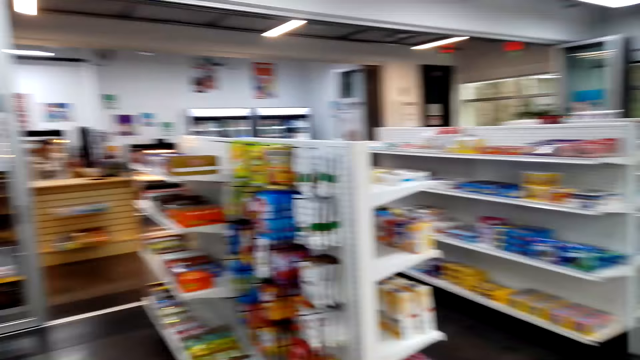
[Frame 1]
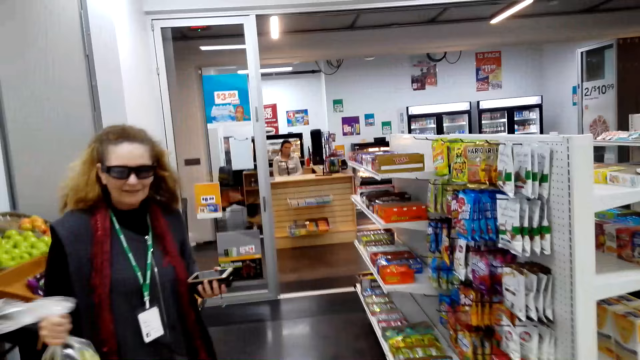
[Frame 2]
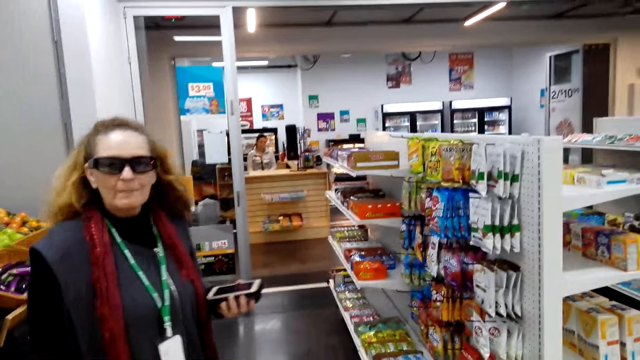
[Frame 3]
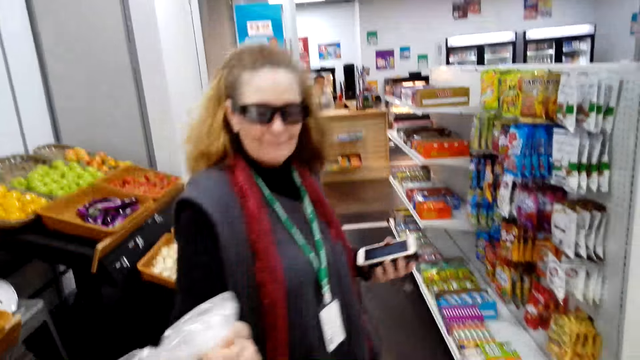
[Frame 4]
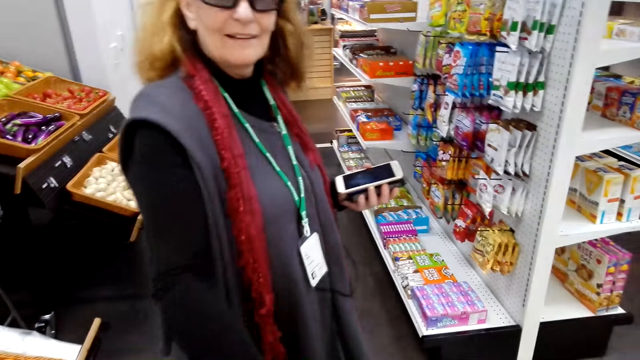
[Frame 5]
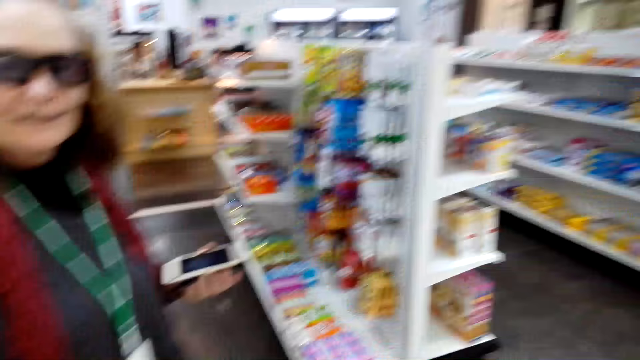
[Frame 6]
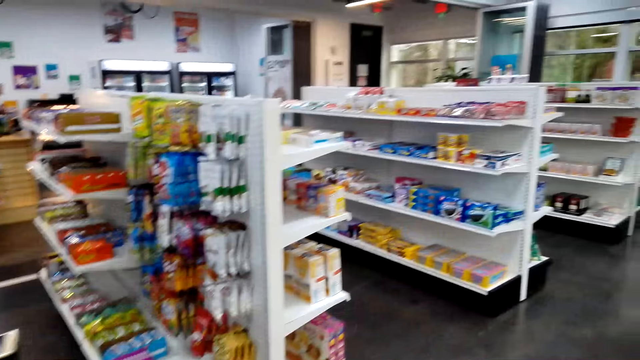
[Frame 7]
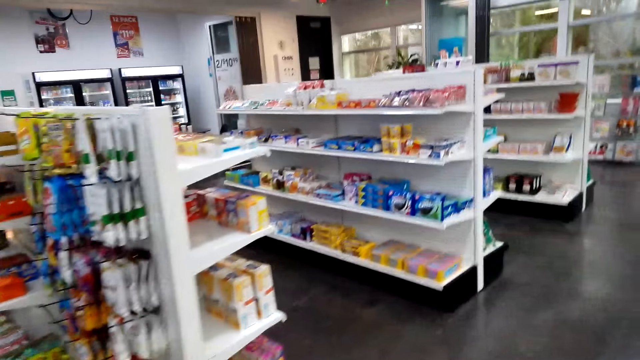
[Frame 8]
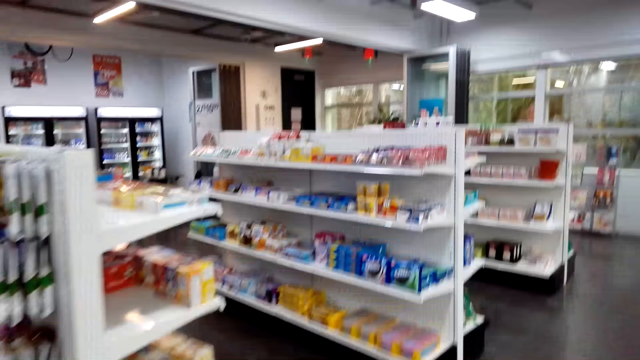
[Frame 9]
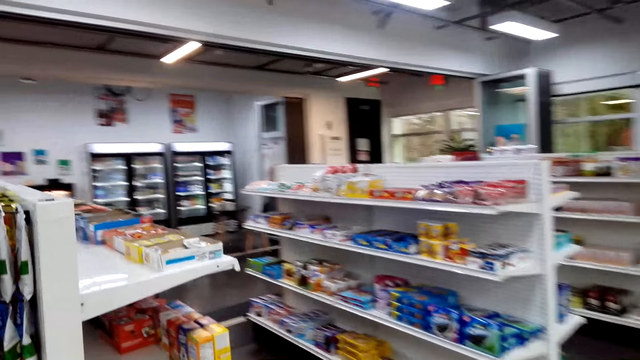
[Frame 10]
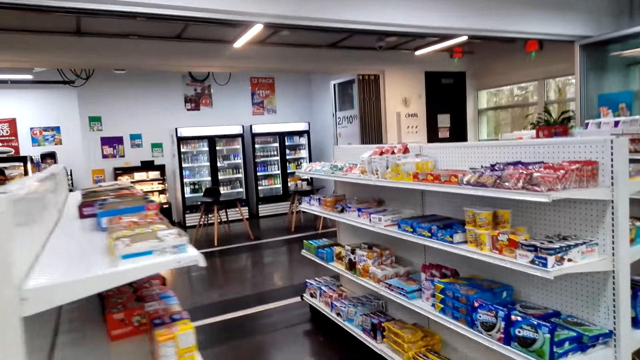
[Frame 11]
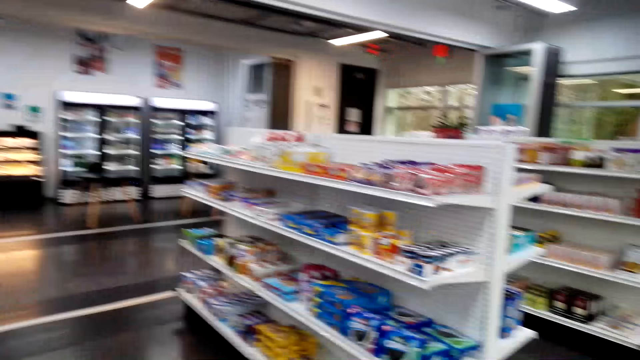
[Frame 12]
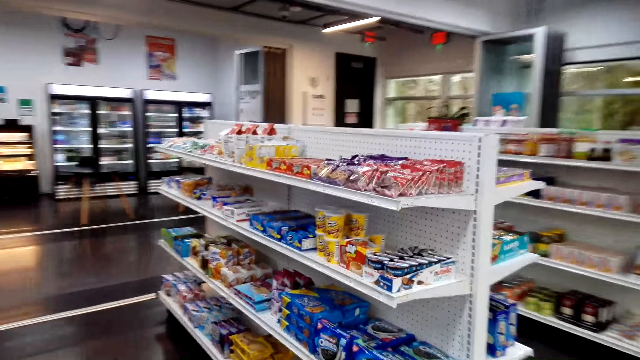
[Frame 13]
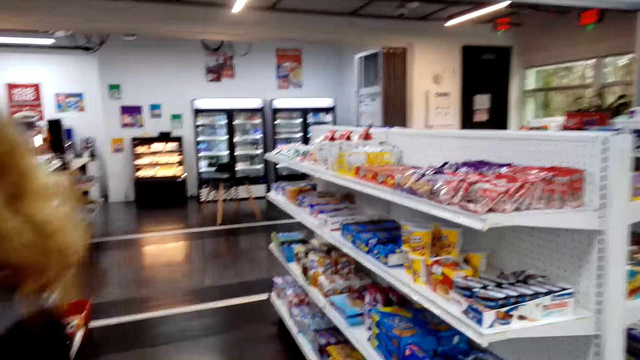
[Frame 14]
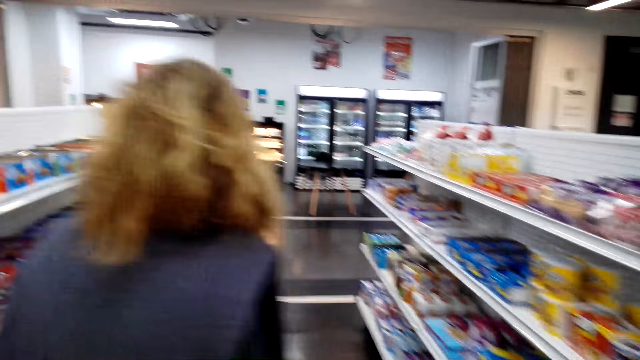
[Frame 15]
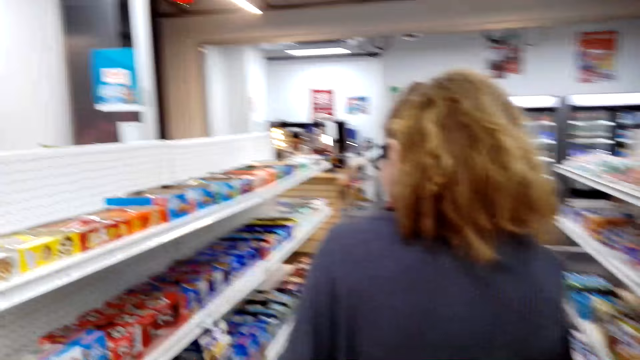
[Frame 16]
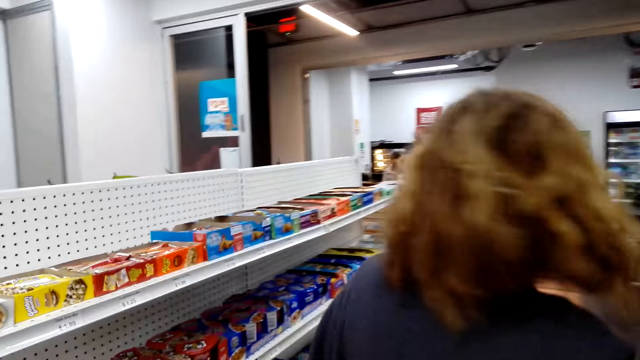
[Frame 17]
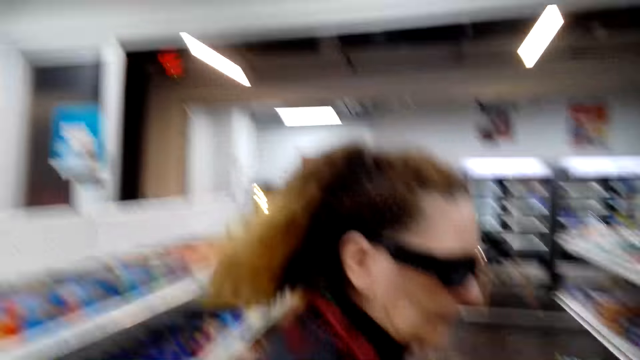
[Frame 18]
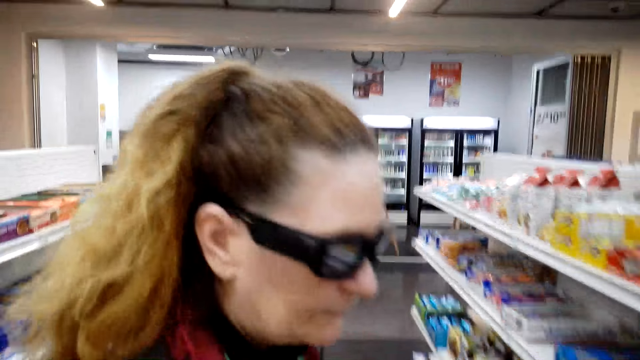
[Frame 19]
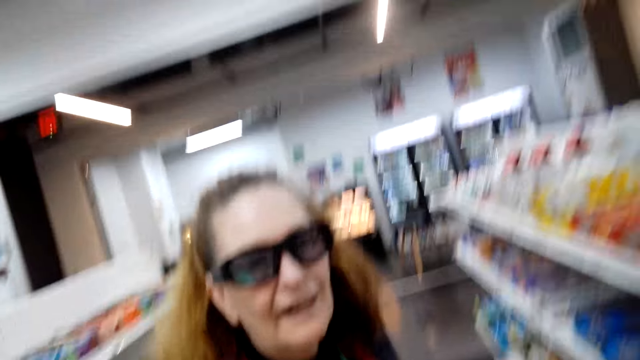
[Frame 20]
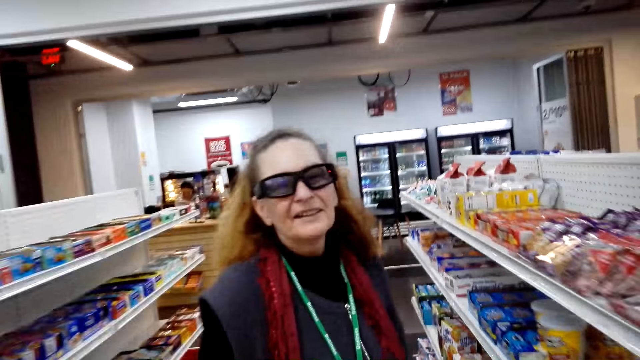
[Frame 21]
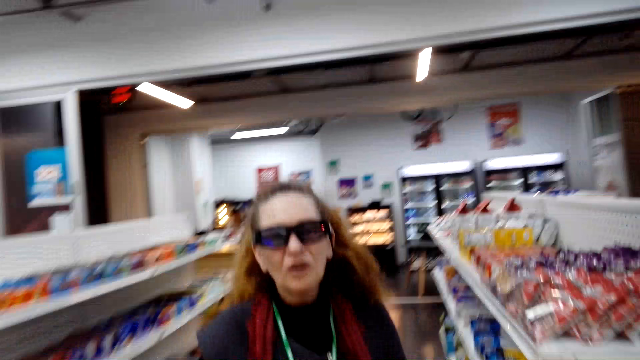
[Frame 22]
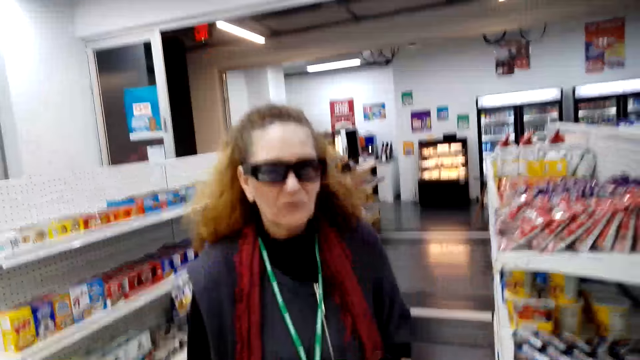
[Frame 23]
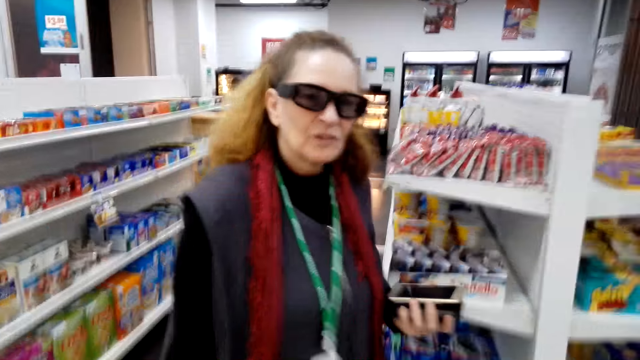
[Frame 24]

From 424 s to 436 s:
The camera wearer converses with a woman. They move around the store. They converse with the woman.

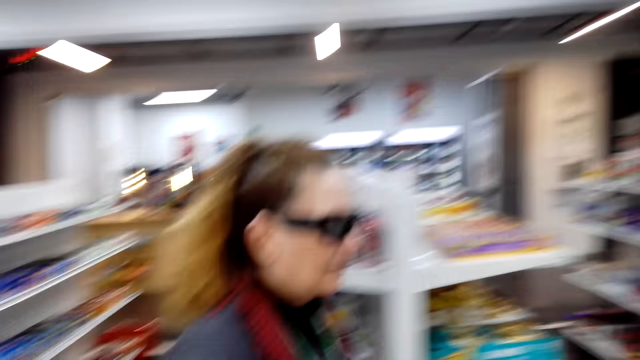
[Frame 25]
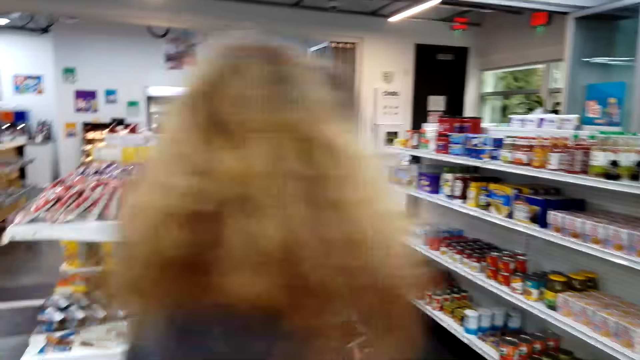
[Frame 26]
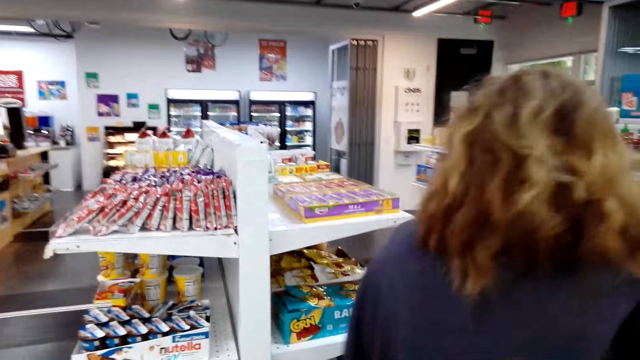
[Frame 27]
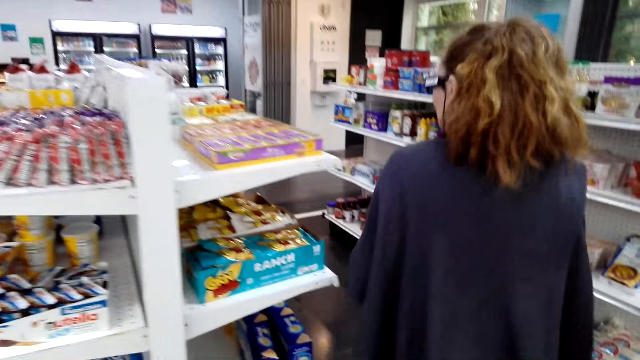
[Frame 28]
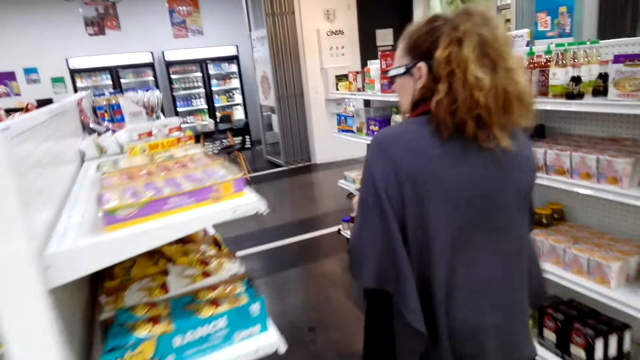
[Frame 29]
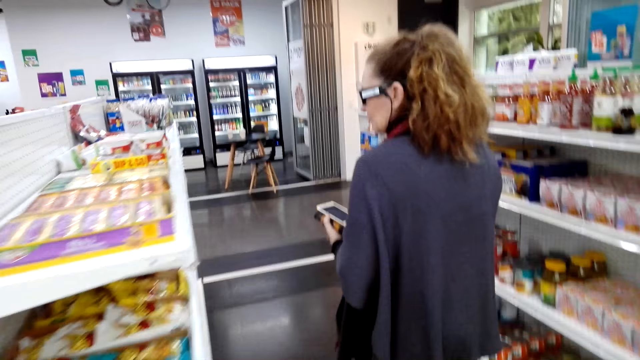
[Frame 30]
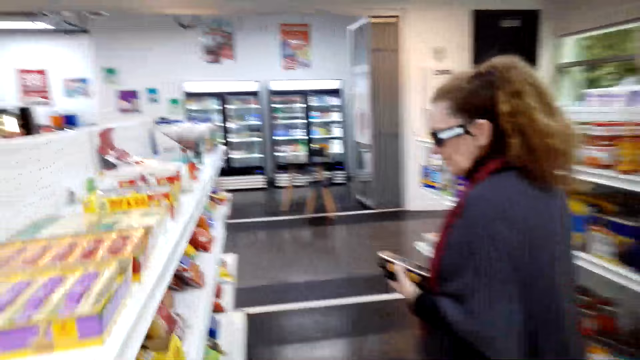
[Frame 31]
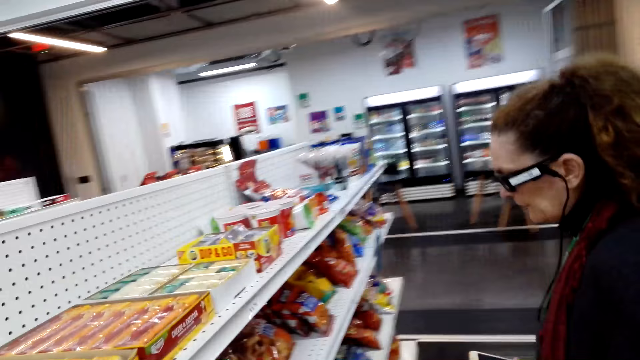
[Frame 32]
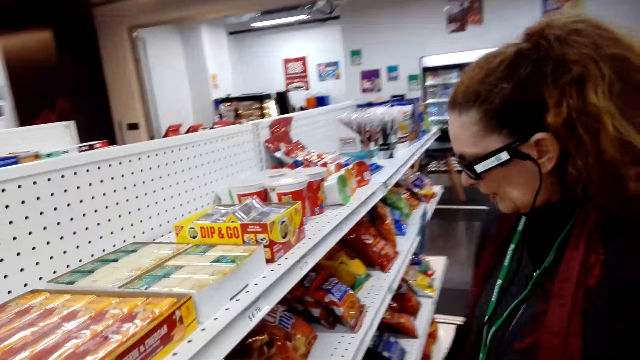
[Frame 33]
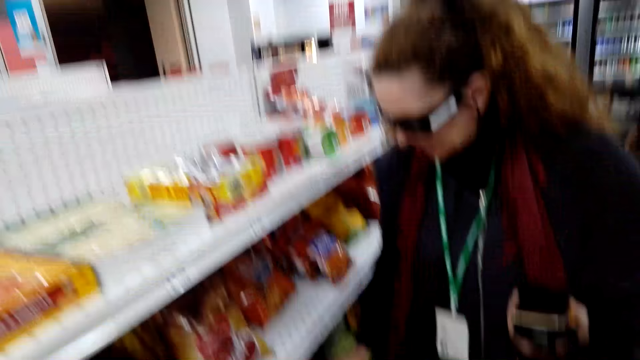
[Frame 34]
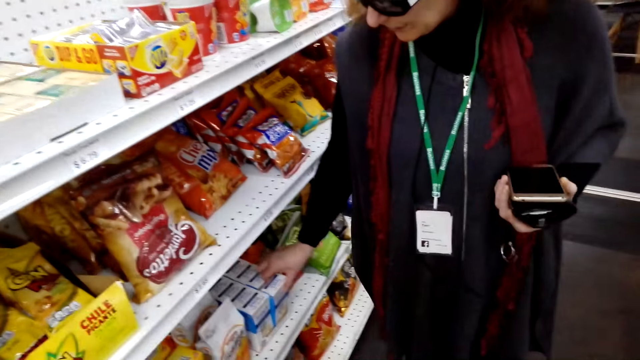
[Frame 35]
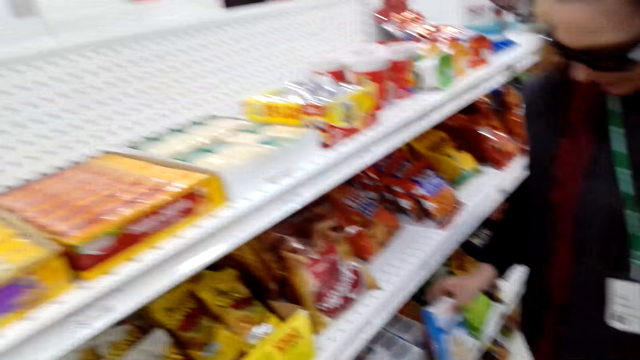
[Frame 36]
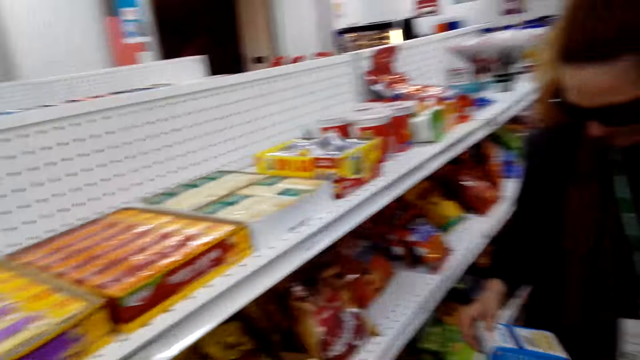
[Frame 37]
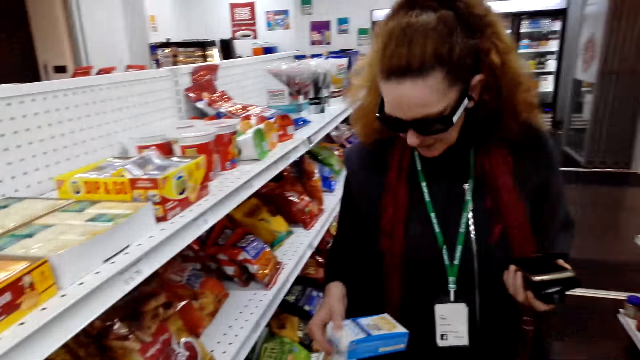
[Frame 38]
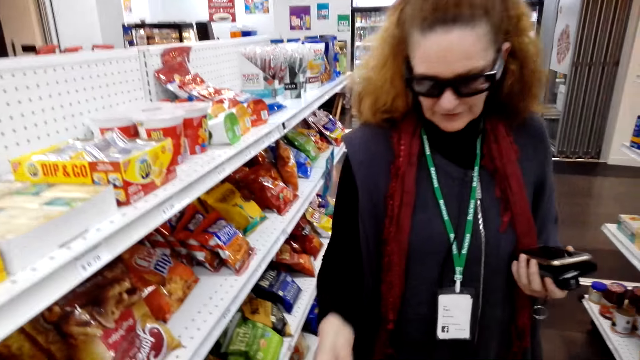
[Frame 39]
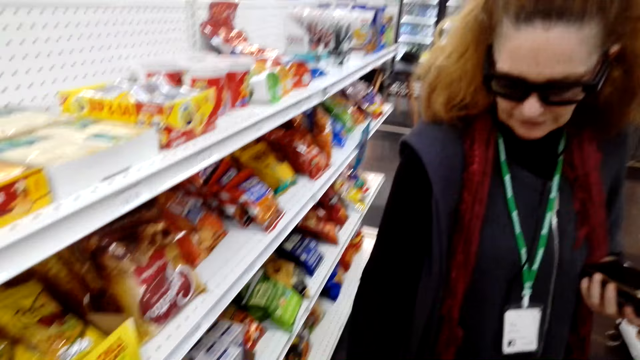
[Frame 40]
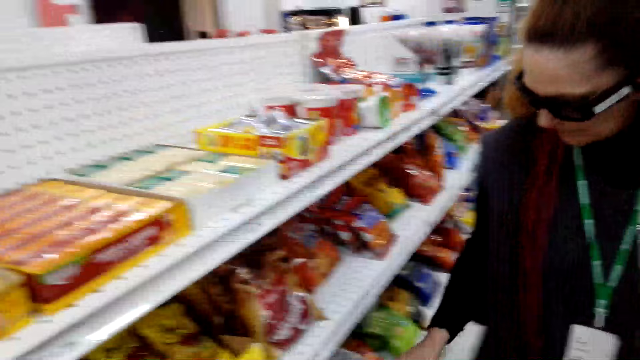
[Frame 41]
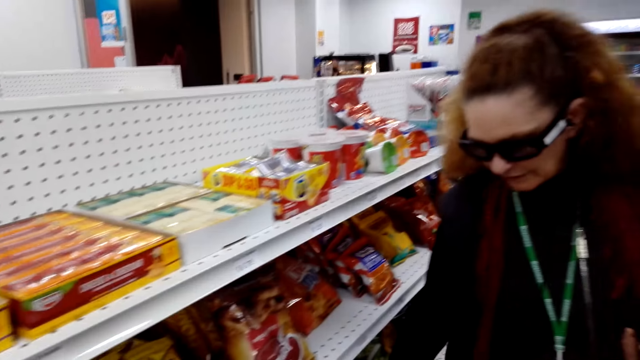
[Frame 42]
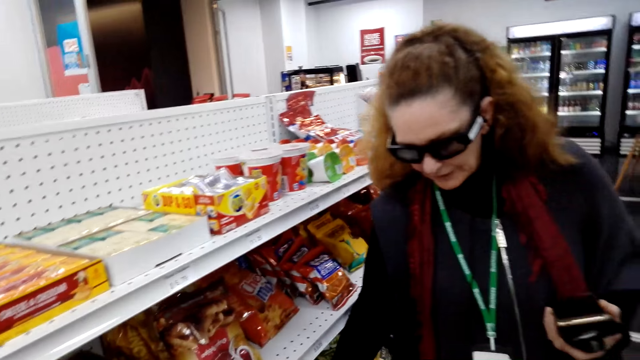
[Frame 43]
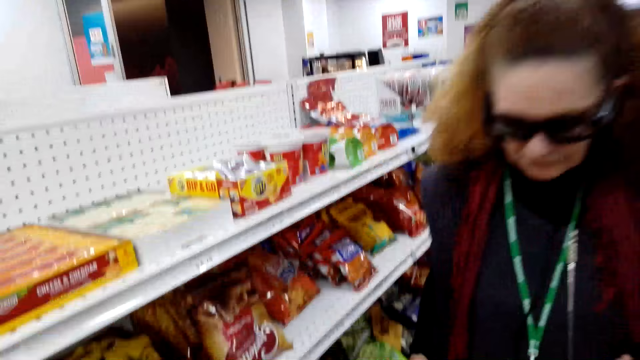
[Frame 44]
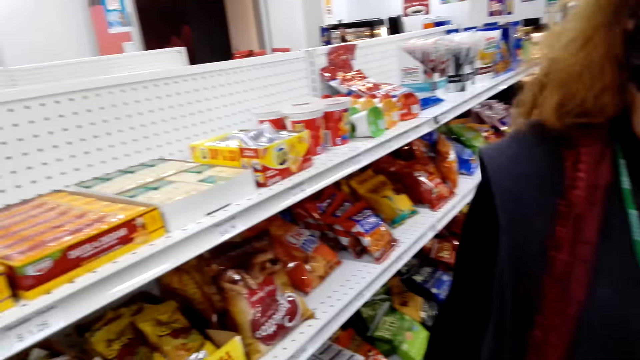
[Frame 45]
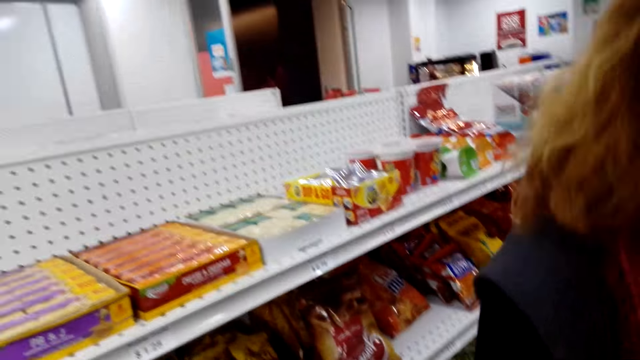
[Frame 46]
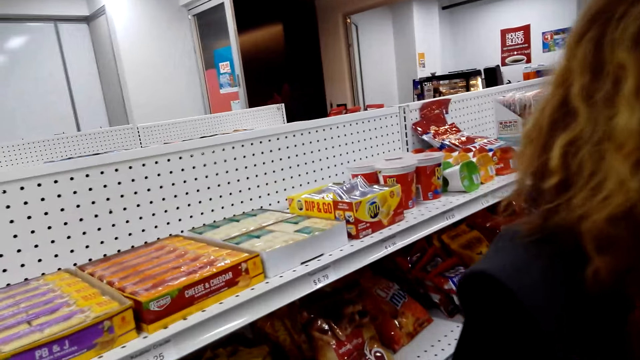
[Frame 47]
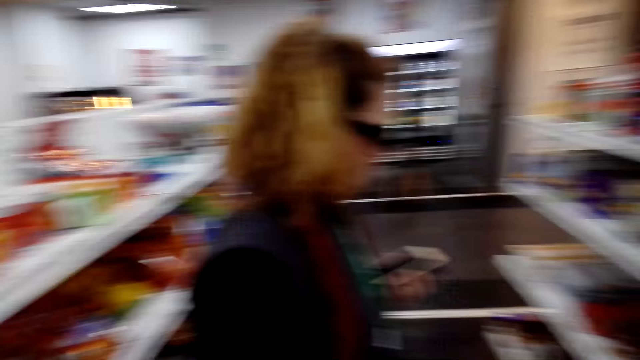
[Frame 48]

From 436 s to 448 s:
A woman walks around the mall. The camera wearer converses with the woman. They pick up a packet of something. They converse with the woman. They look at the products on the shelf.
